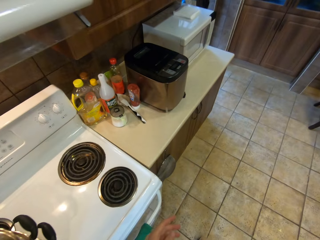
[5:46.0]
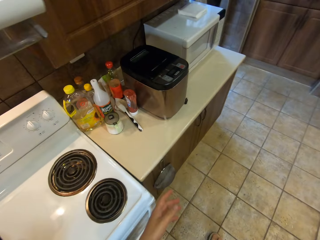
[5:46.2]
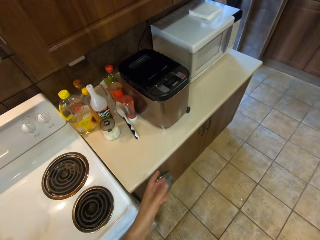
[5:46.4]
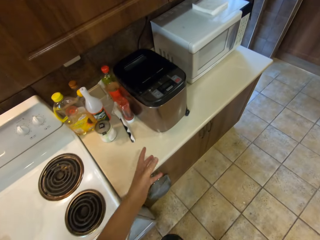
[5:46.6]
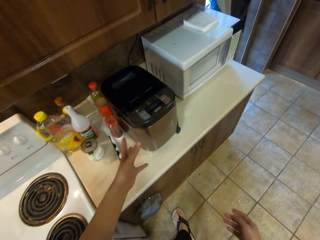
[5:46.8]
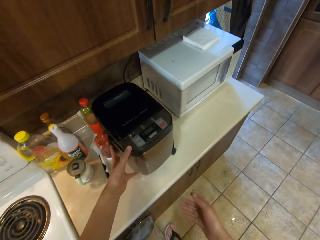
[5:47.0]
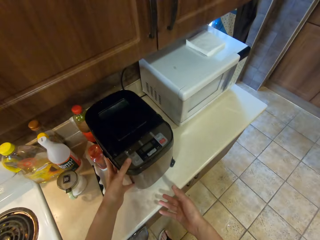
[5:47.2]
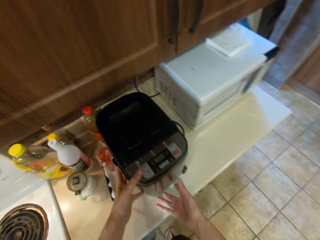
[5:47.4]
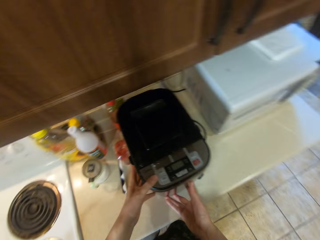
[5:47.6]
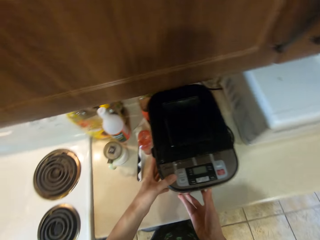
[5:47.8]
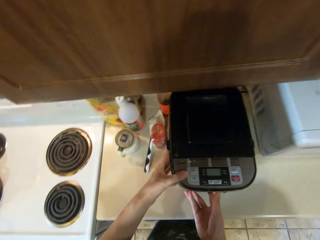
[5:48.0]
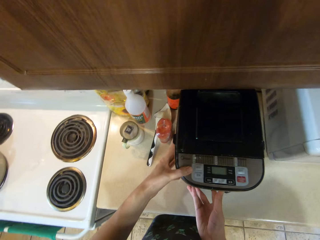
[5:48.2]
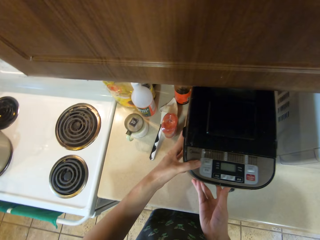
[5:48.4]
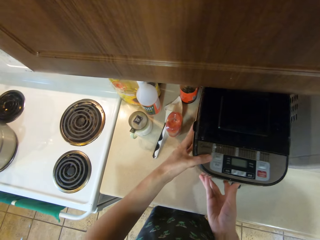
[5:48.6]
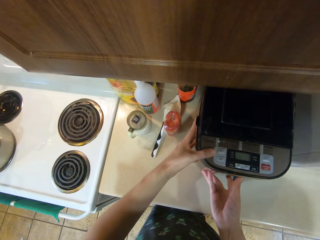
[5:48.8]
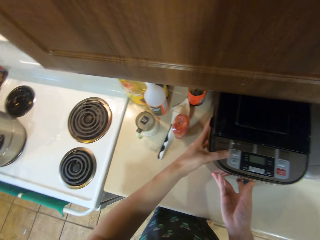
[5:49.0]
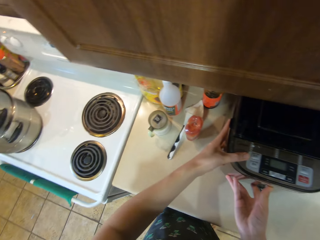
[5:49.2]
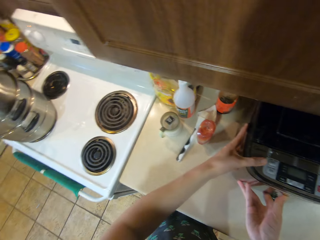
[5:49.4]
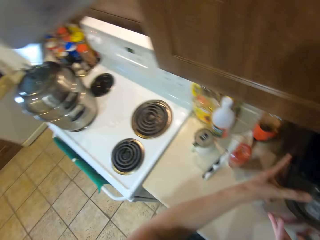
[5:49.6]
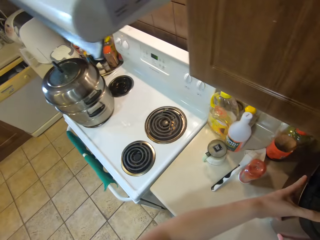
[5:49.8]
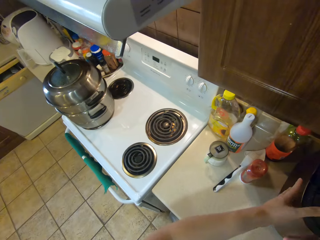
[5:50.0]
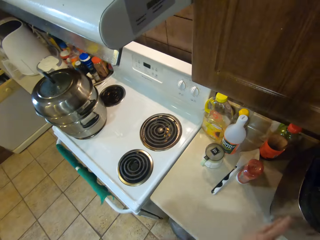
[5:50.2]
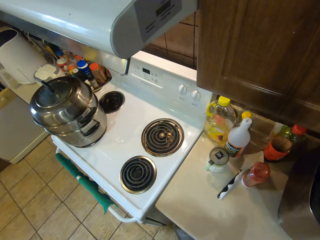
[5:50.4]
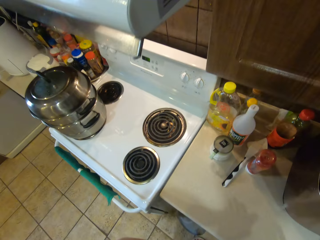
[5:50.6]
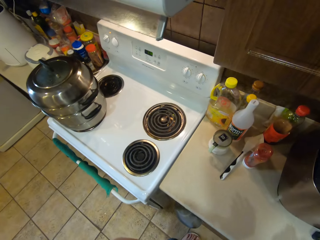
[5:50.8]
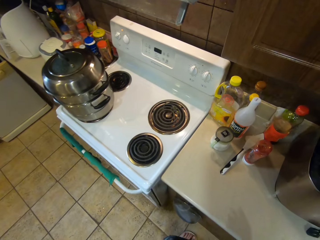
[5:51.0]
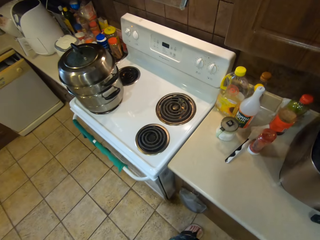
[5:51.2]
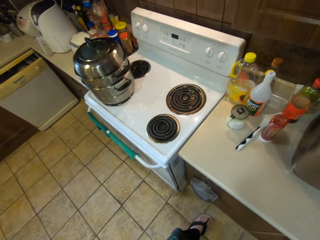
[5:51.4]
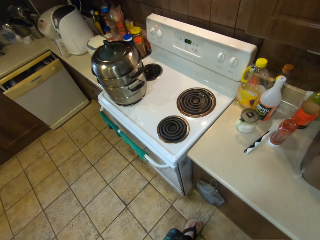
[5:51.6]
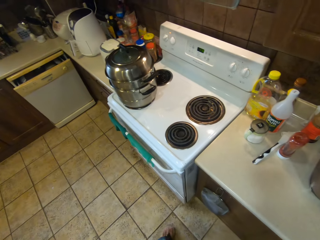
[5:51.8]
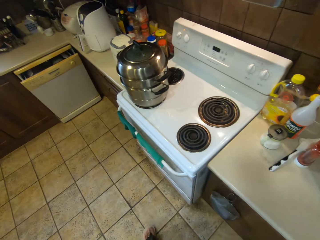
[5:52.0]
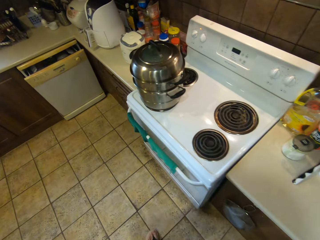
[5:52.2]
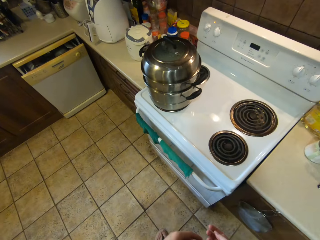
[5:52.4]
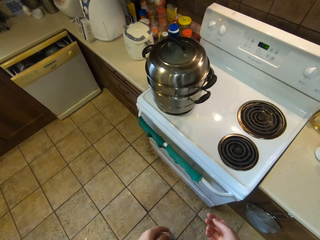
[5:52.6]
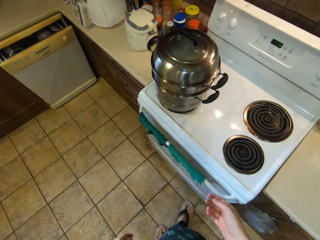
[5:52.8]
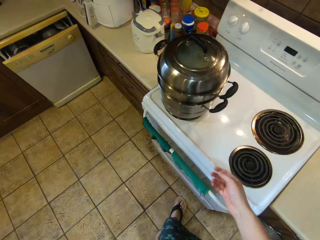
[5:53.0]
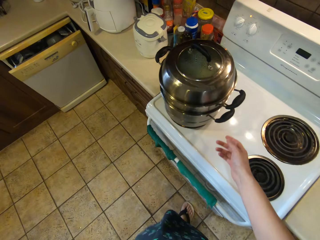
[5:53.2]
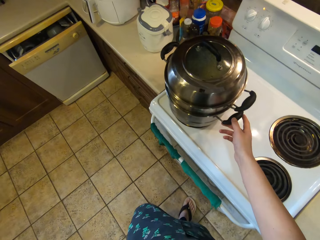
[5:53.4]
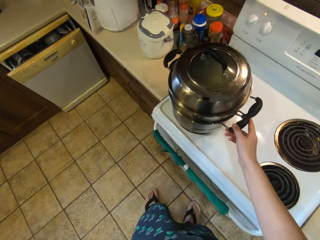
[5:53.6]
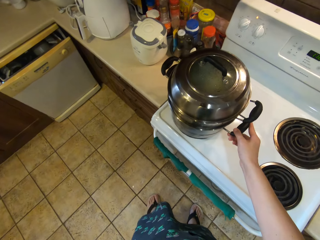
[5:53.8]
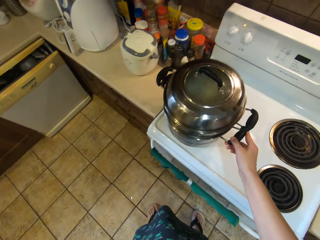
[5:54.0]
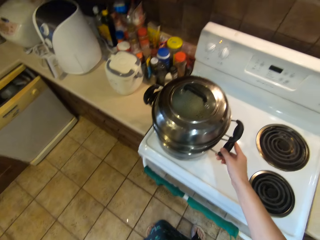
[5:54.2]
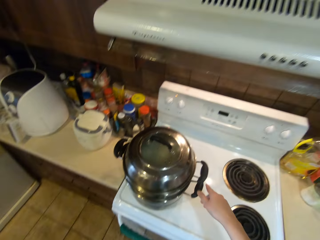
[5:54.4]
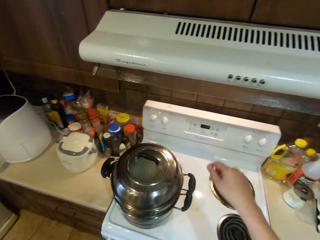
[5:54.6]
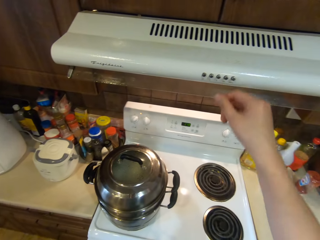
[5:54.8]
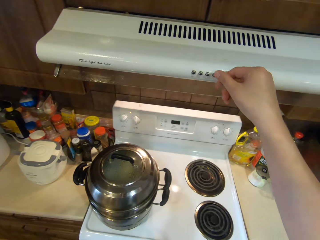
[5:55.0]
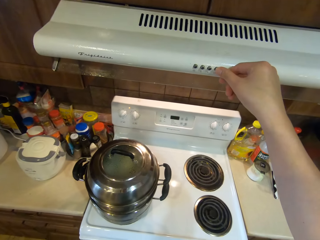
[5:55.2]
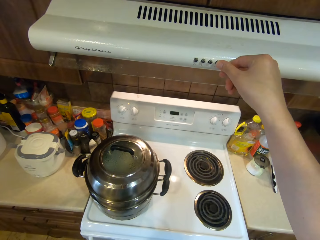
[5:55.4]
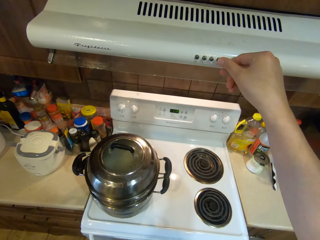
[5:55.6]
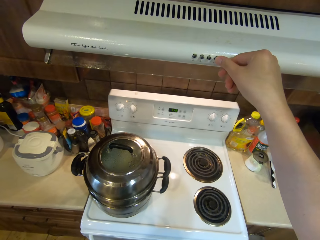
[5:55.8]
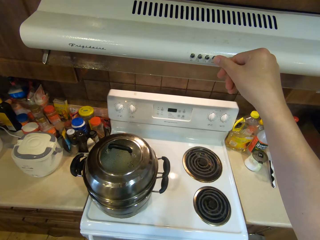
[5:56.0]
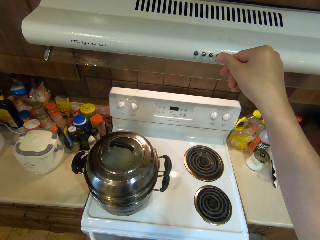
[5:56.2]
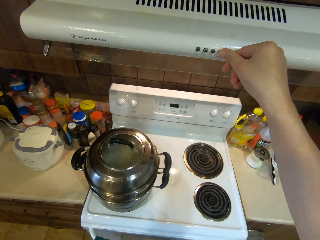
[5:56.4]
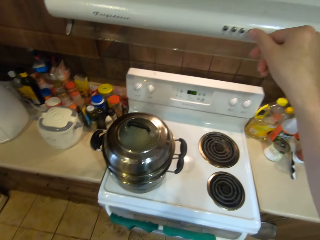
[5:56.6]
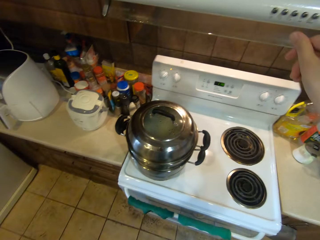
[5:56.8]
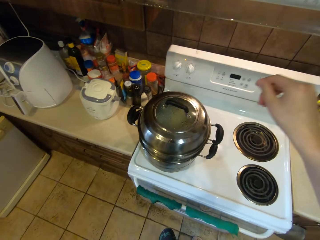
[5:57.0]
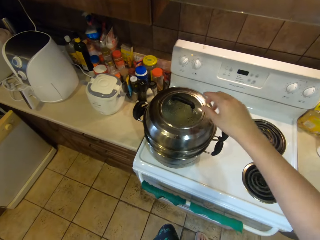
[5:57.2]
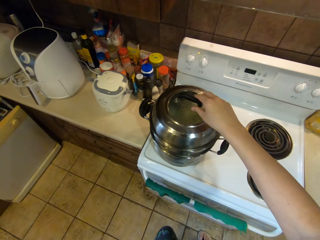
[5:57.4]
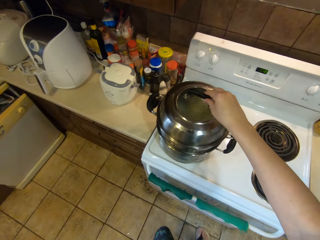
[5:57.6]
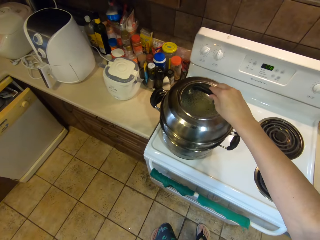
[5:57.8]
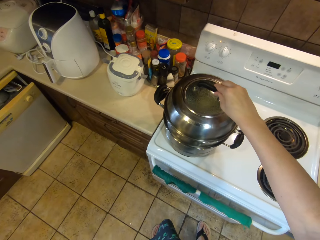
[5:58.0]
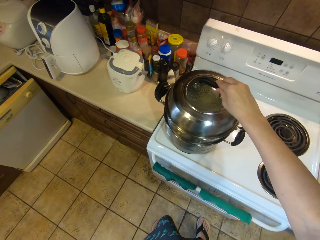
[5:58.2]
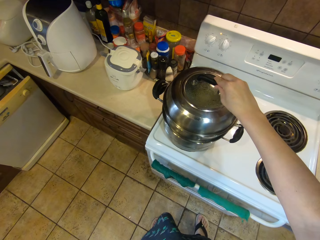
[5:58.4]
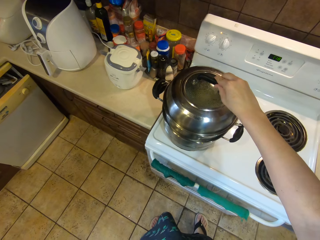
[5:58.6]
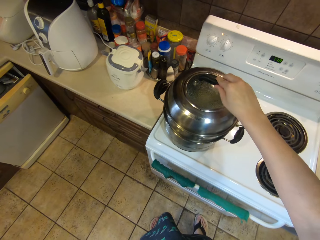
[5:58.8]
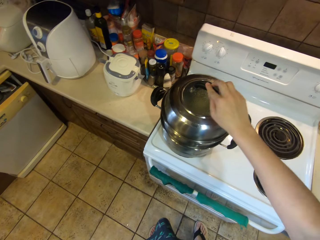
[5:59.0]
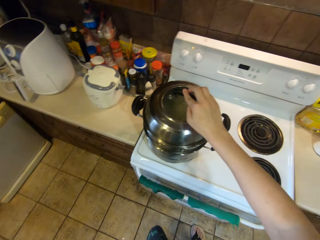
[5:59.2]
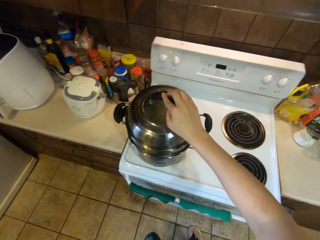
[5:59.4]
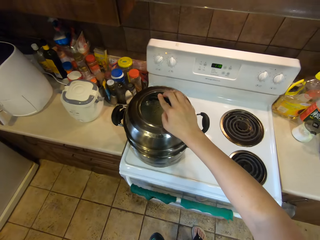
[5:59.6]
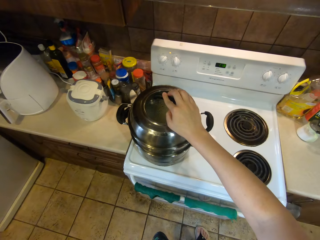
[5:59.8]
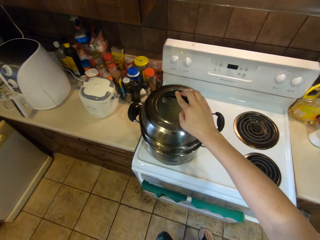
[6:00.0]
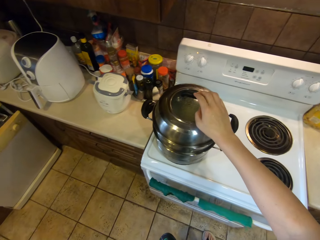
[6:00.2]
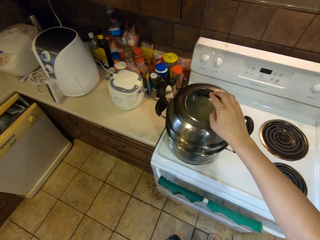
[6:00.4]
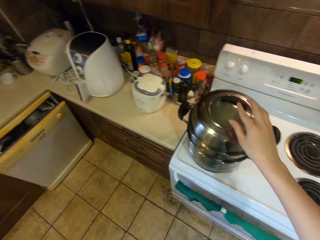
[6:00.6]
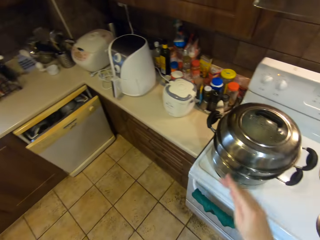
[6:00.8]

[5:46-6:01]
The camera wearer moves the rice cooker on the counter. They move the bowls. They put on the cooker. They press the AC. They move the bowls.

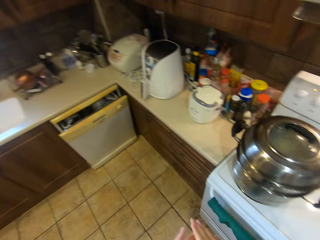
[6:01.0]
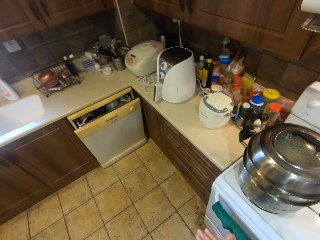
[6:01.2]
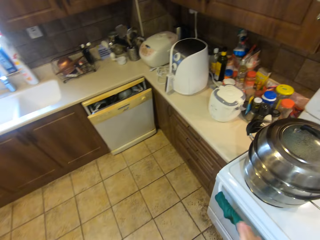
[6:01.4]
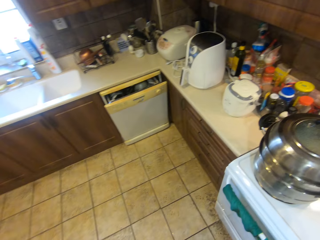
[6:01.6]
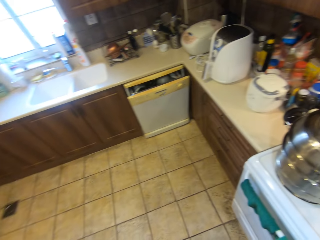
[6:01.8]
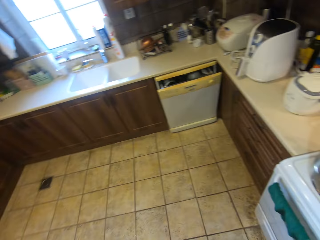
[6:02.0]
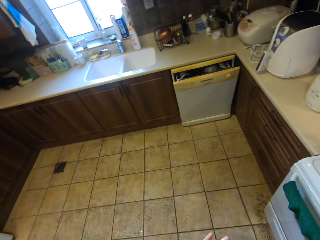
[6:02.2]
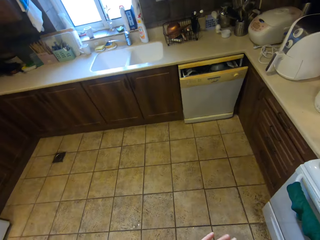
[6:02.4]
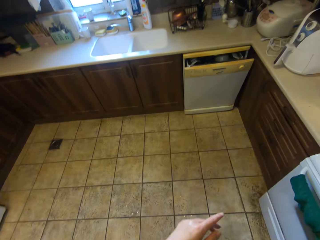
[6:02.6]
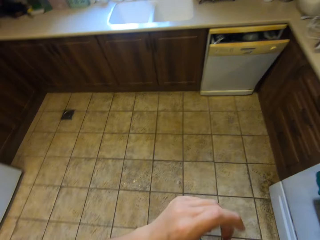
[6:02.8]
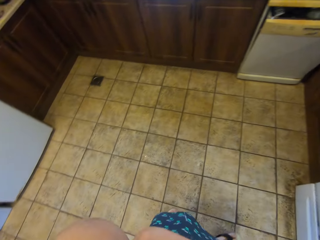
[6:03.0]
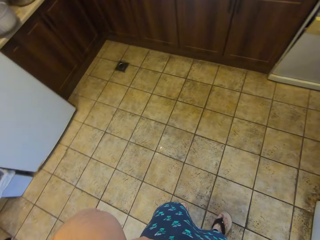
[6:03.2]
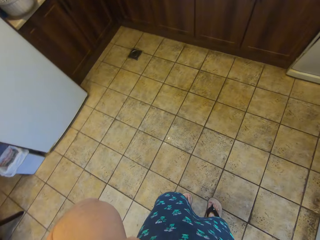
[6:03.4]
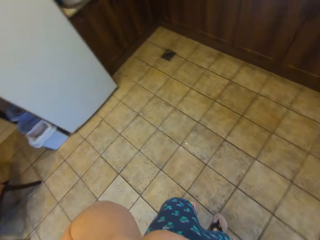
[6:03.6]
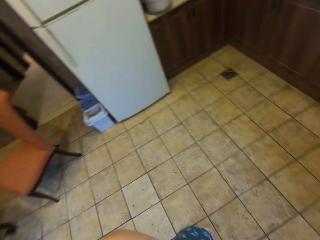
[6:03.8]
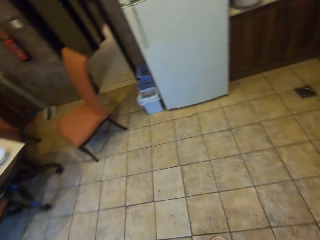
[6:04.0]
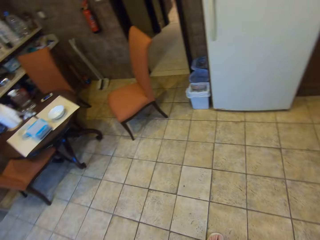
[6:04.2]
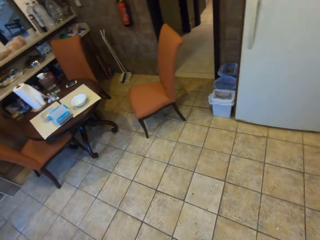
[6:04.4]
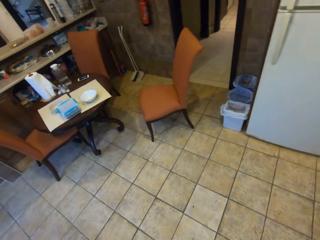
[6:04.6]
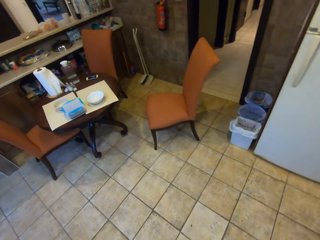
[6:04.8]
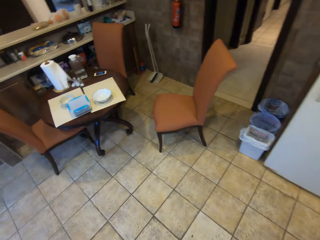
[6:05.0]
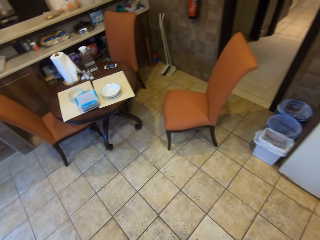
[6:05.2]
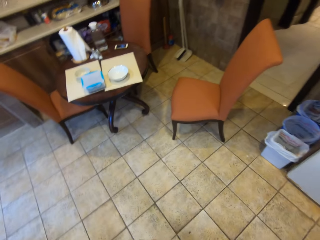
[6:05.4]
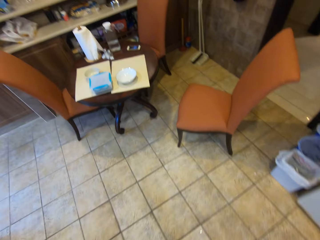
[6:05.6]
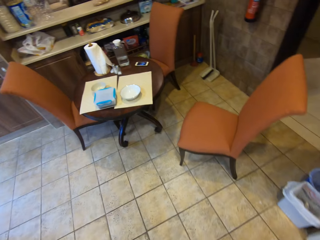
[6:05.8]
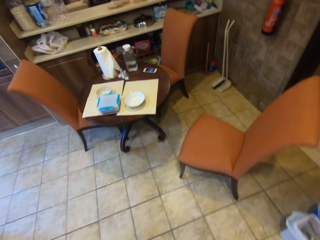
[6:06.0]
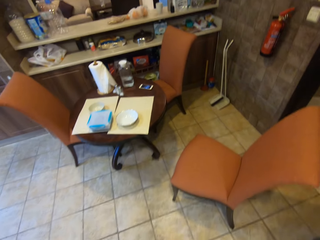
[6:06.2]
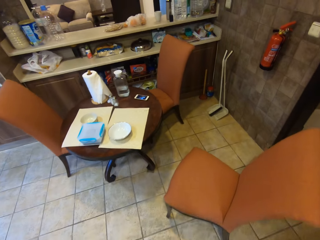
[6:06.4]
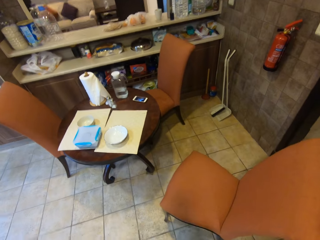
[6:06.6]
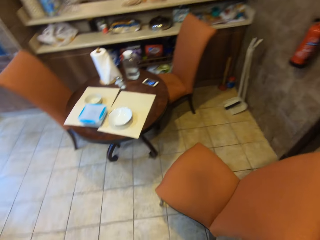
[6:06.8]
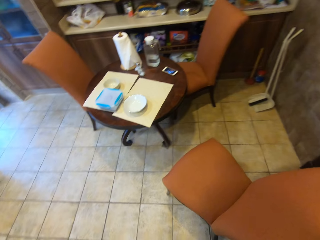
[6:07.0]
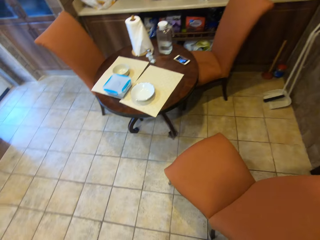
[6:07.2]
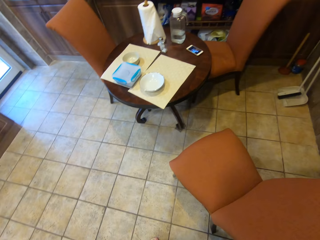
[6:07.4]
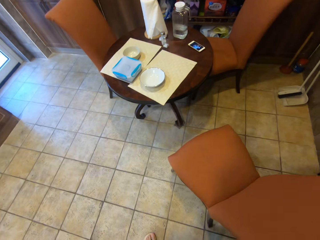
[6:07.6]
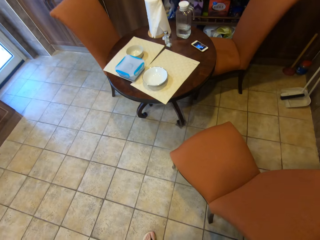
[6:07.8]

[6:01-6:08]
The camera wearer looks around. They move a chair forward.
